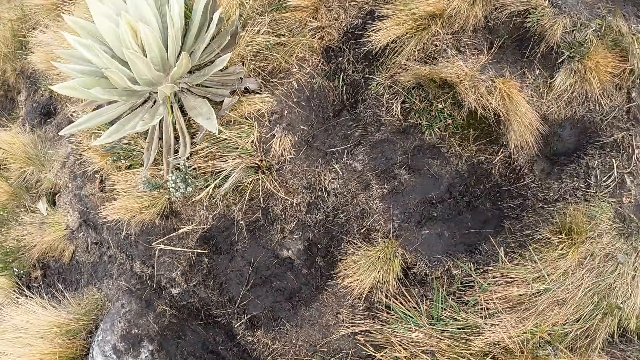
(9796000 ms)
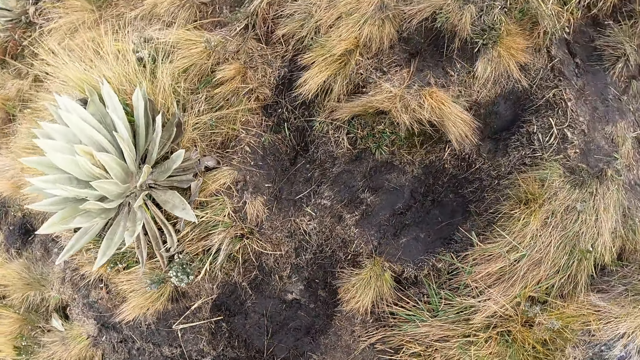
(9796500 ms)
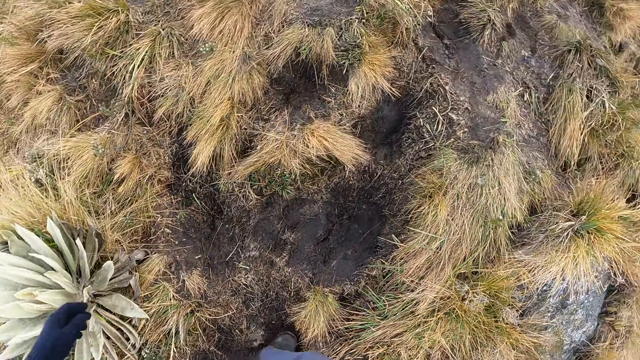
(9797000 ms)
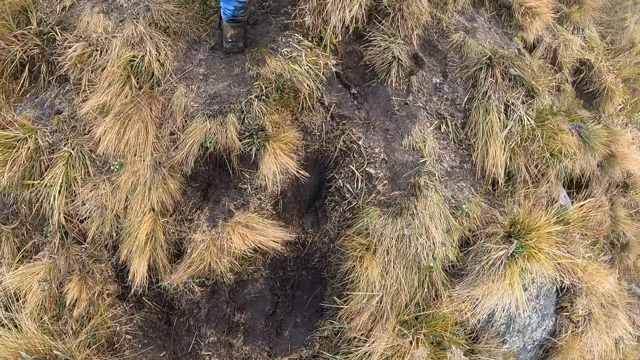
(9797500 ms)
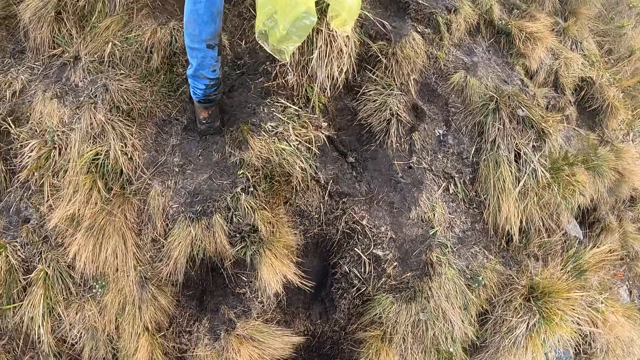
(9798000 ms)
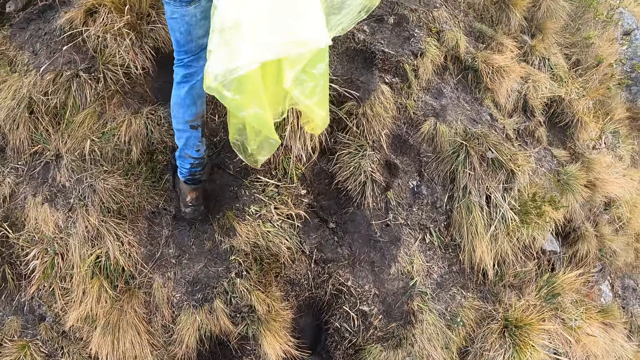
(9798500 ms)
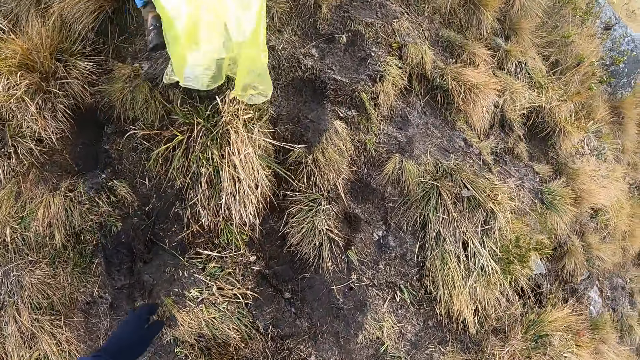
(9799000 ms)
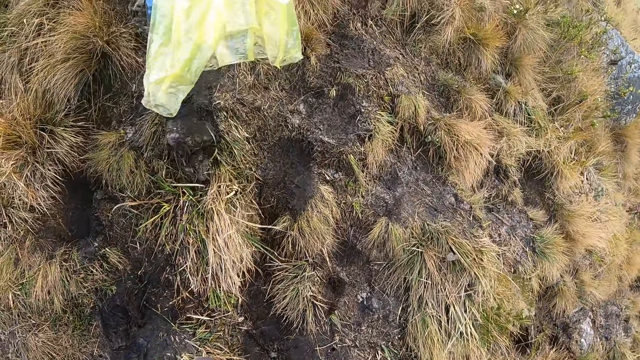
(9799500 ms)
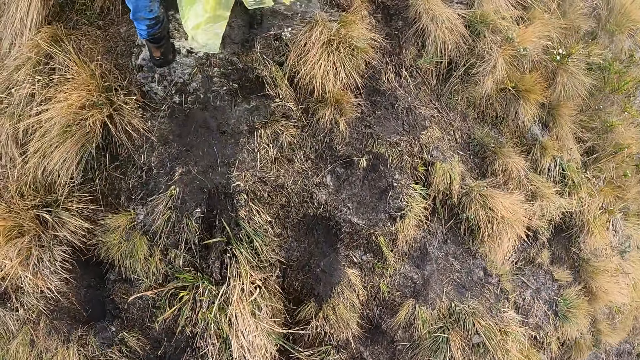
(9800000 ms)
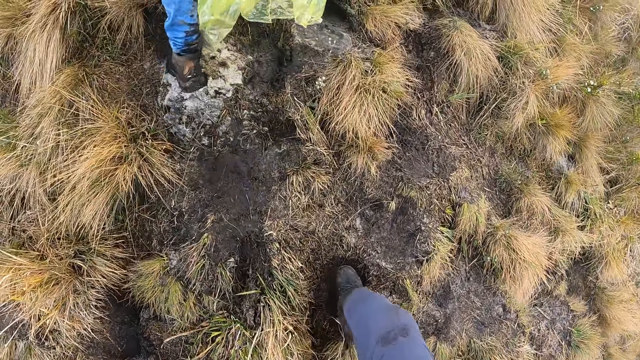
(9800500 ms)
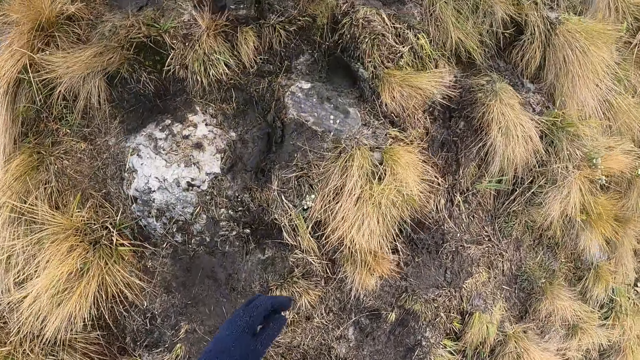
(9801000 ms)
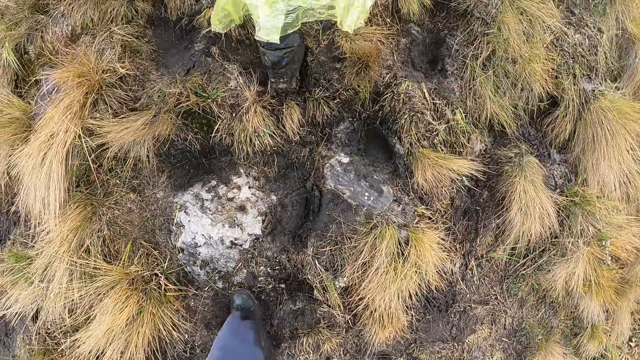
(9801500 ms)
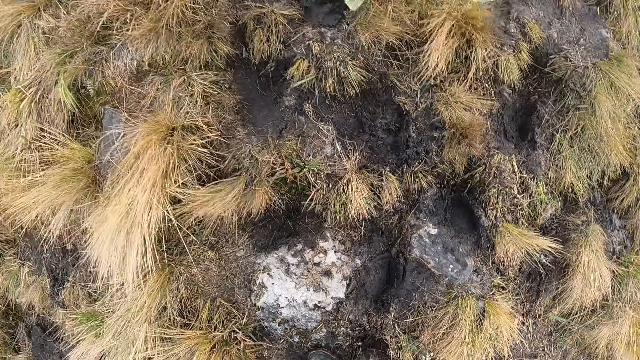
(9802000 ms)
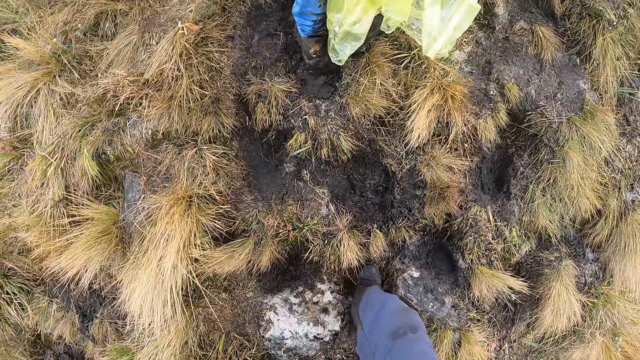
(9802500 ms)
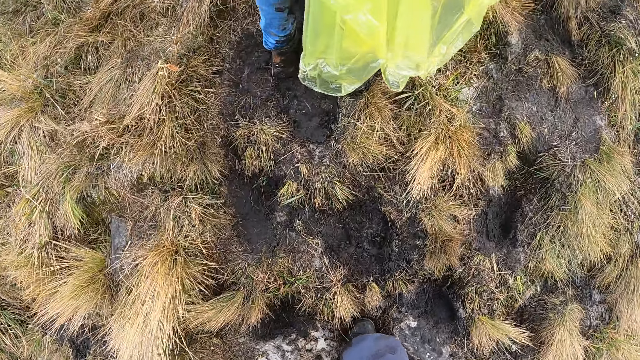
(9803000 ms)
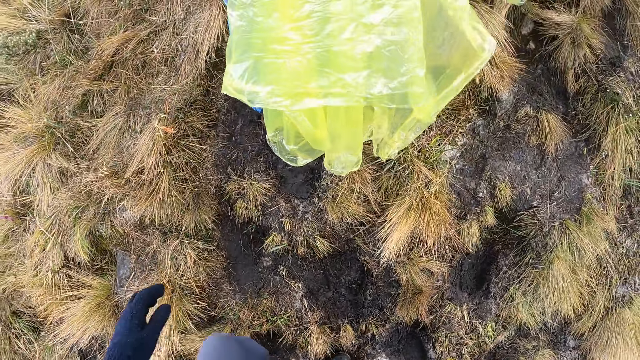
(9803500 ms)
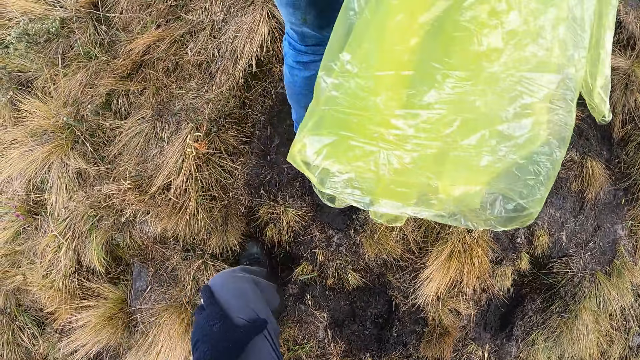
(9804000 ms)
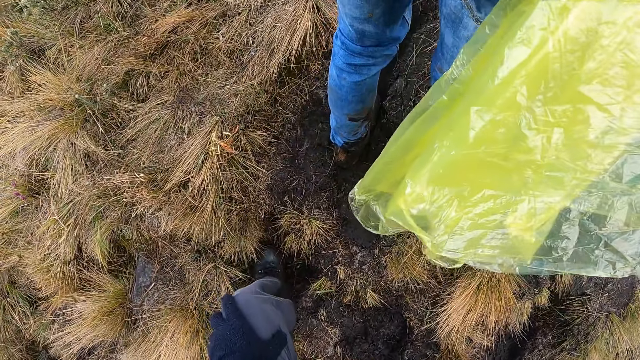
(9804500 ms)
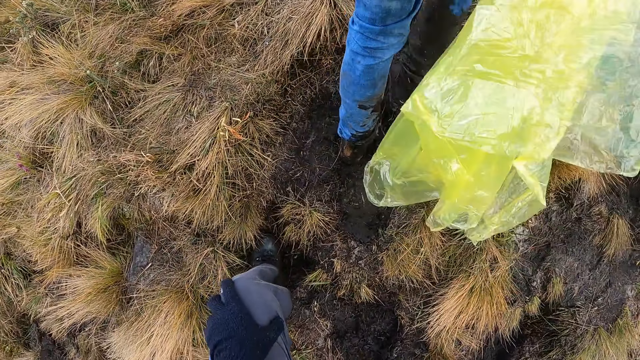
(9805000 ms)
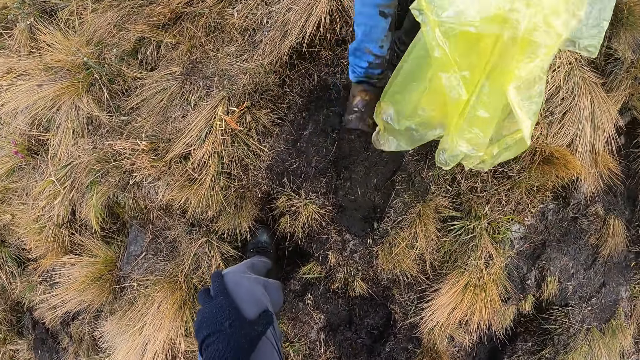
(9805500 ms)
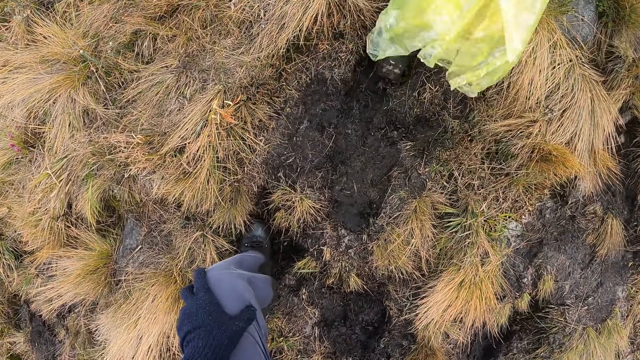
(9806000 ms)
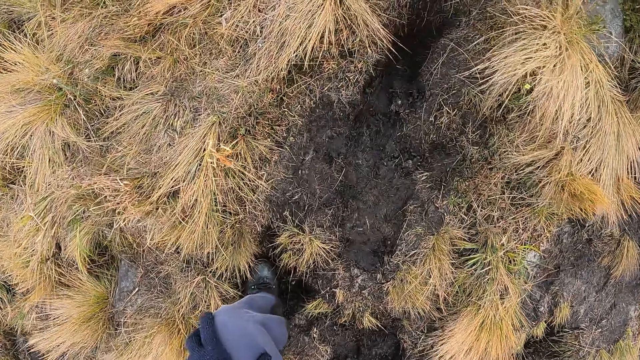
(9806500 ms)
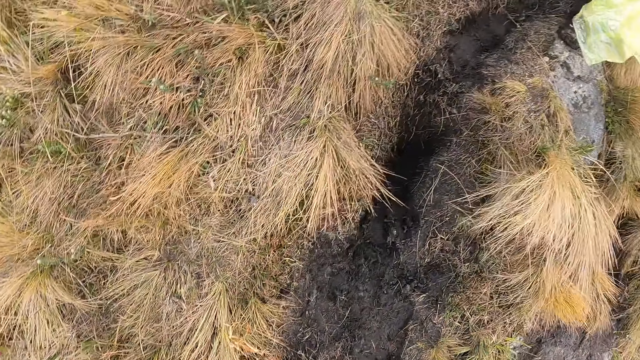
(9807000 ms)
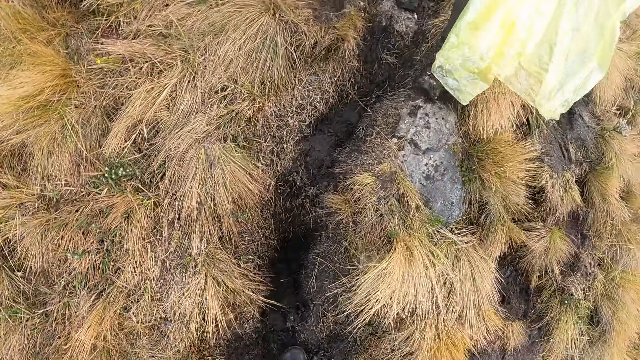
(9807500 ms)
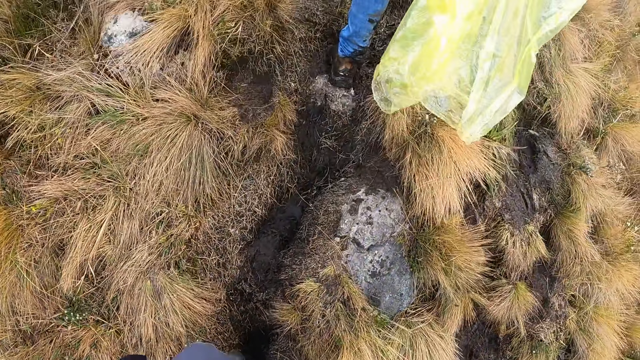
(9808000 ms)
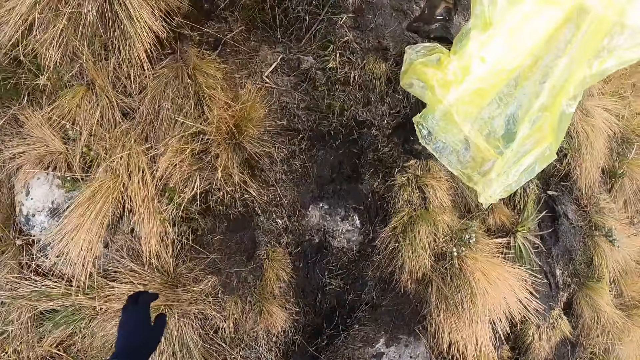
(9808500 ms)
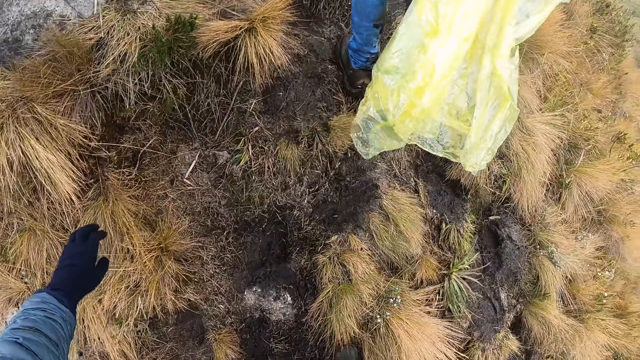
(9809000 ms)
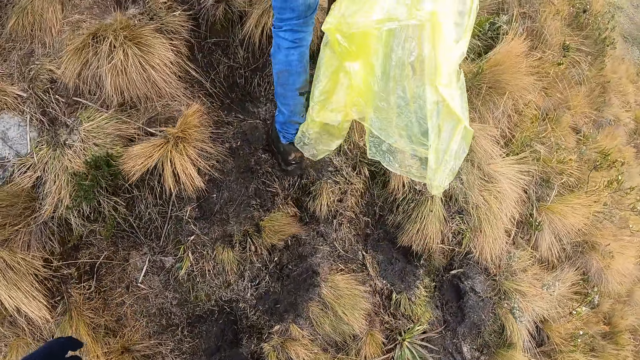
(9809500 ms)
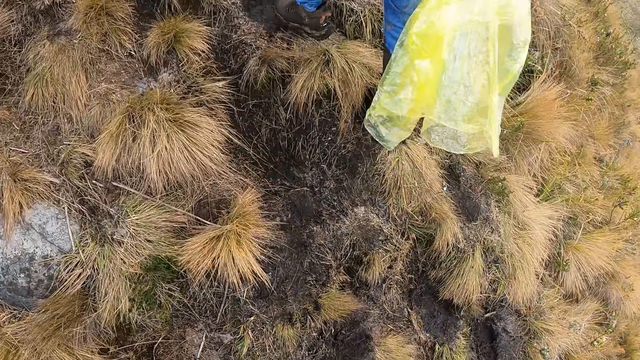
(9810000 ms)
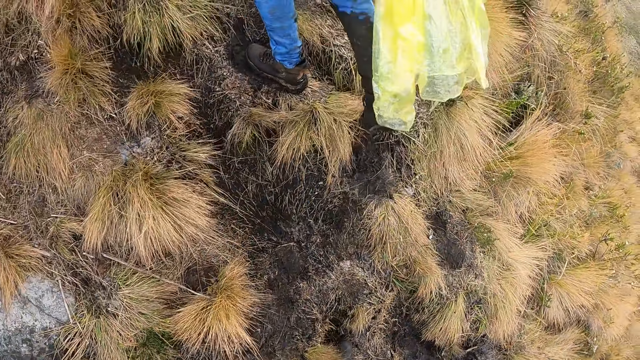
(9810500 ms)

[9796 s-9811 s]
The camera wearer stares around. They climb up the mountain.

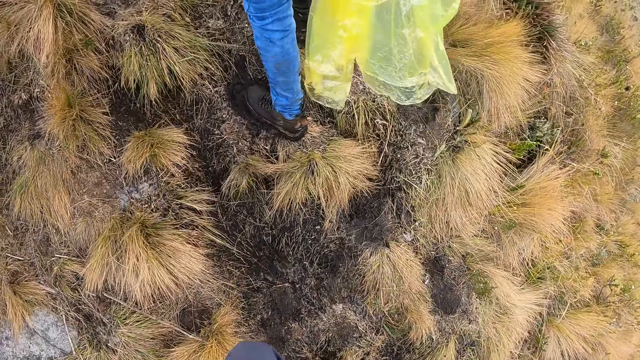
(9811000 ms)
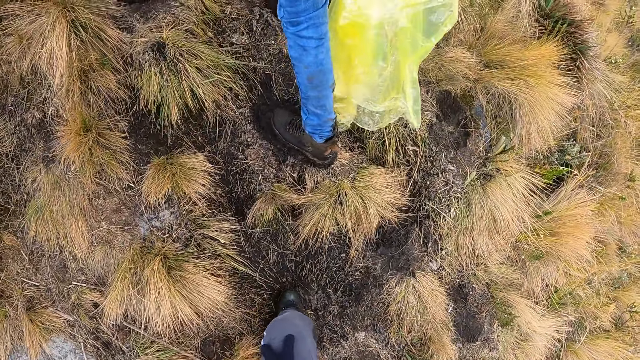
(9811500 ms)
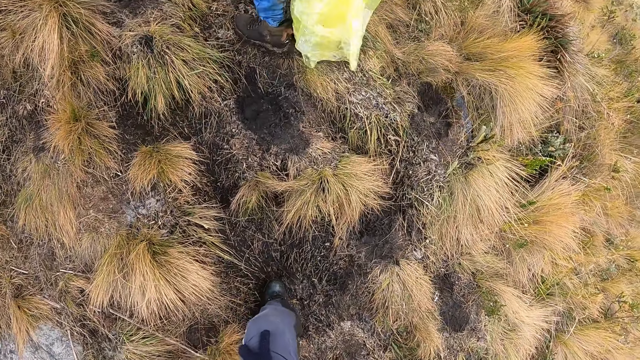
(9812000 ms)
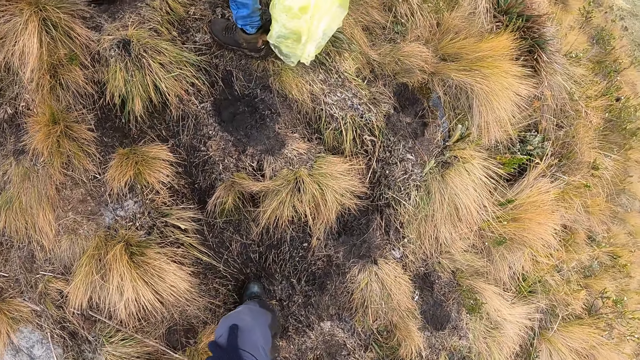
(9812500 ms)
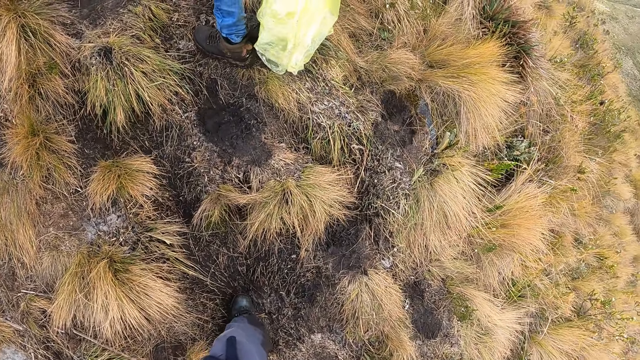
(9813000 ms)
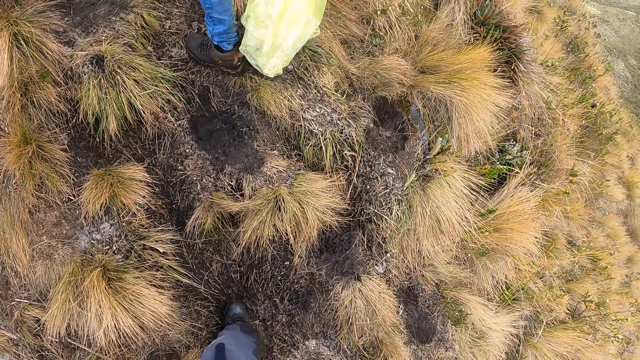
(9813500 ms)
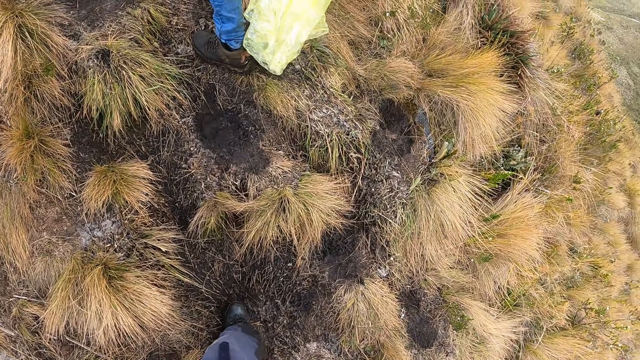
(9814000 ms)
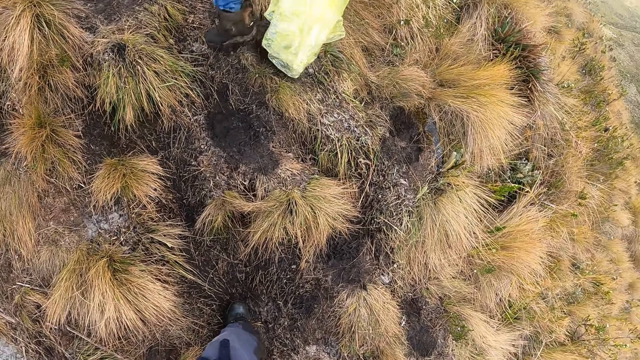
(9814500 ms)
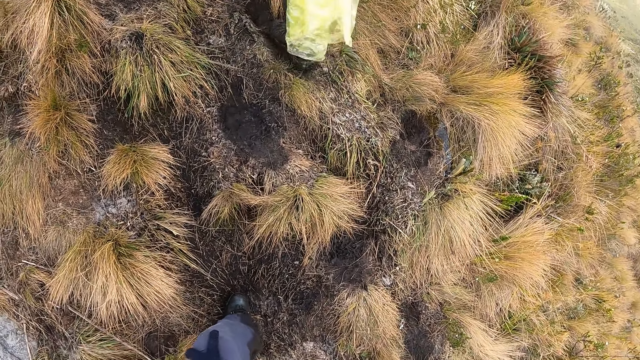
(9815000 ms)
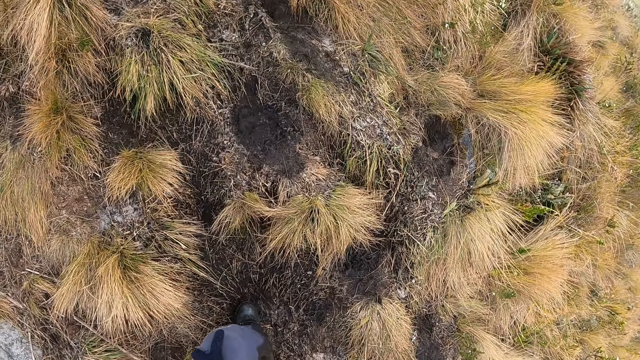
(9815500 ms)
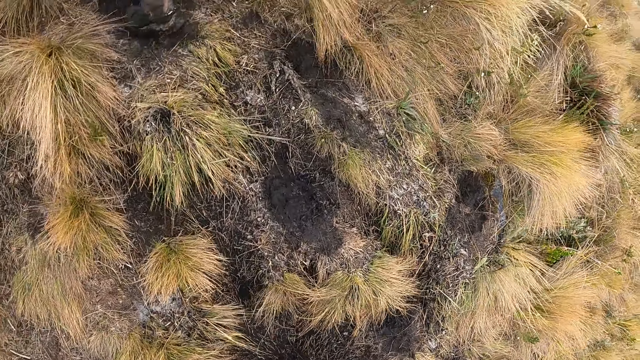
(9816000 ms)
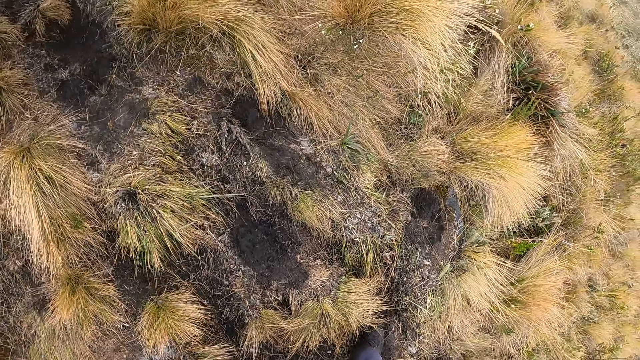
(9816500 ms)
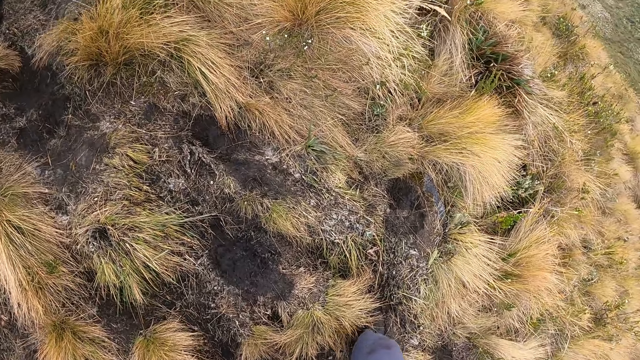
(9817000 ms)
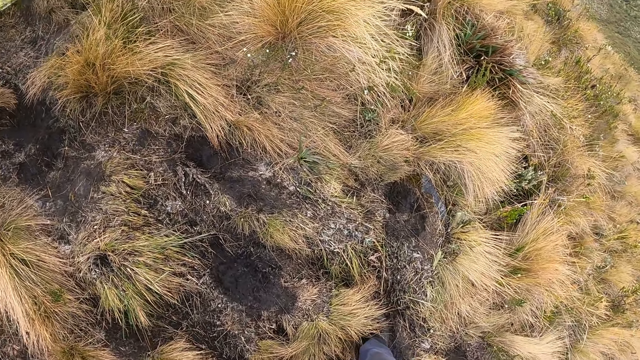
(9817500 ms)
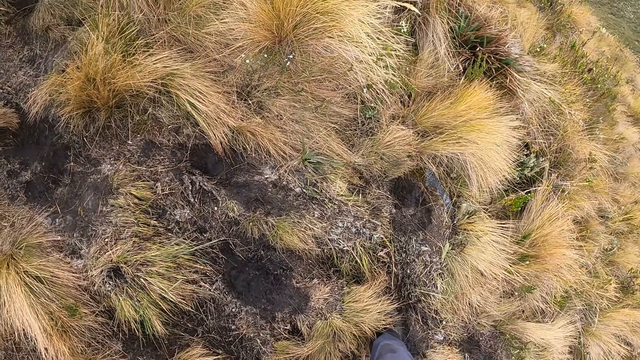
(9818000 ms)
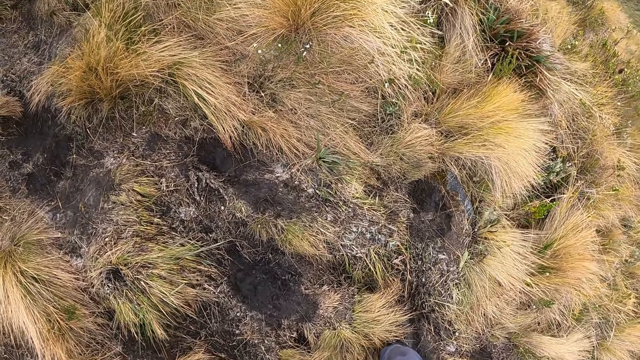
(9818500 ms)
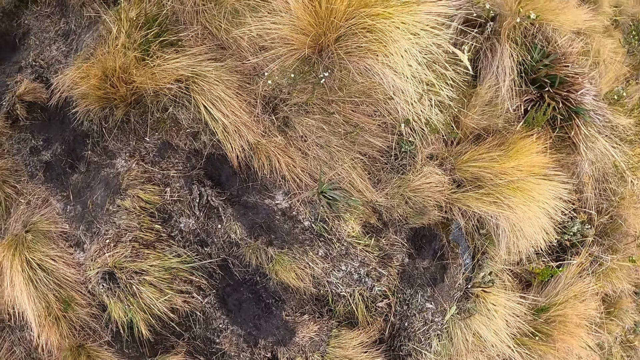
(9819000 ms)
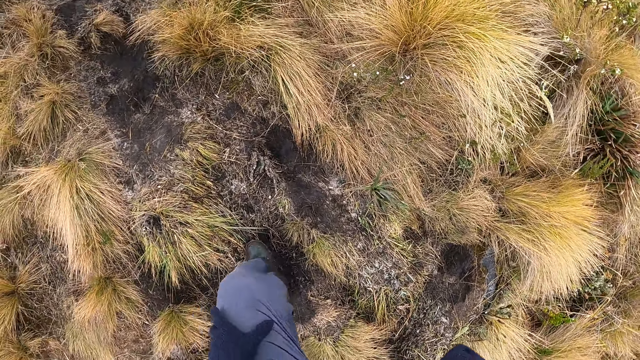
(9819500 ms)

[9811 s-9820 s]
The camera wearer stares around.
